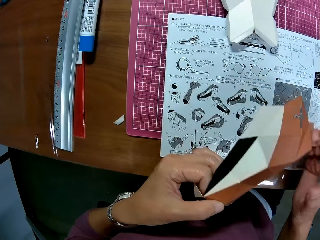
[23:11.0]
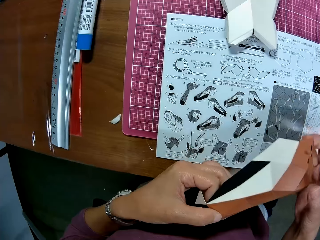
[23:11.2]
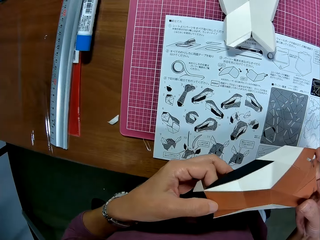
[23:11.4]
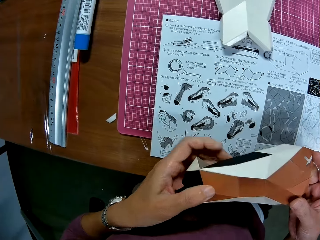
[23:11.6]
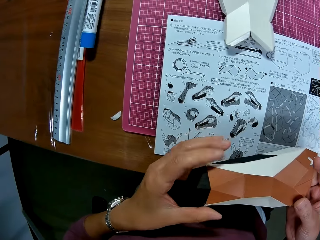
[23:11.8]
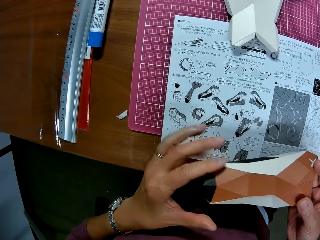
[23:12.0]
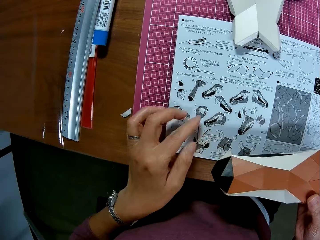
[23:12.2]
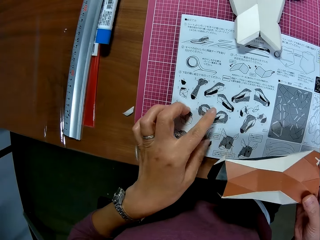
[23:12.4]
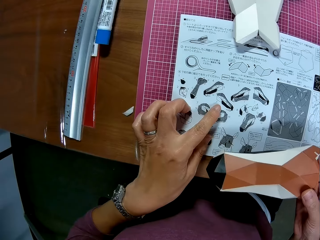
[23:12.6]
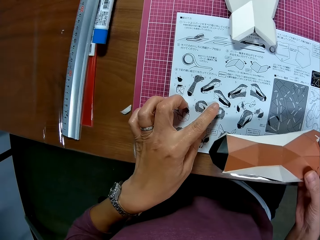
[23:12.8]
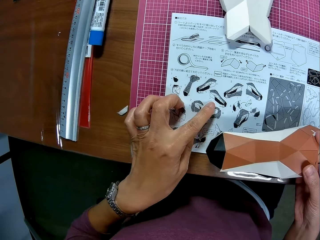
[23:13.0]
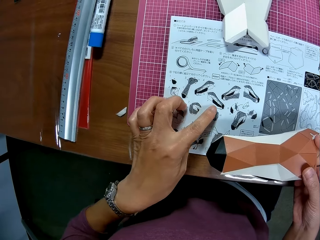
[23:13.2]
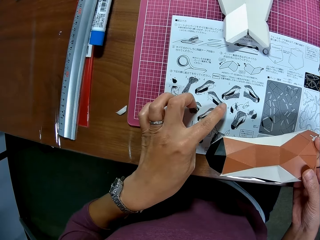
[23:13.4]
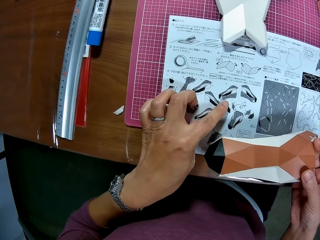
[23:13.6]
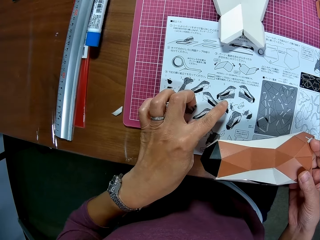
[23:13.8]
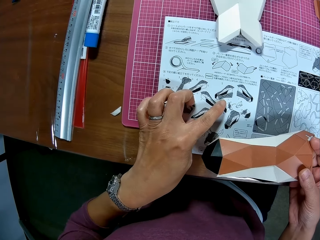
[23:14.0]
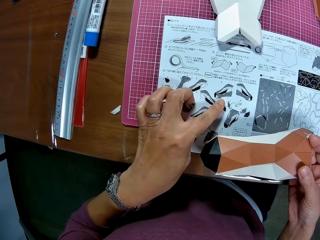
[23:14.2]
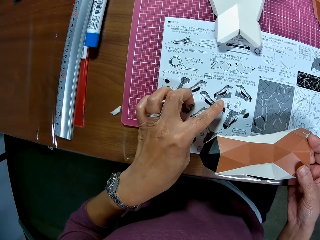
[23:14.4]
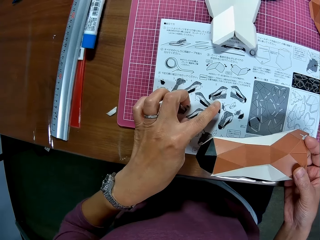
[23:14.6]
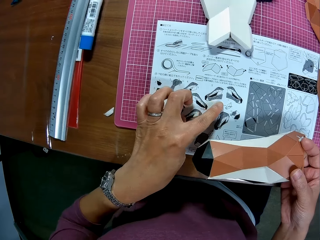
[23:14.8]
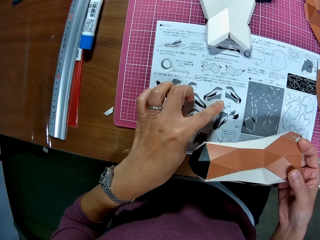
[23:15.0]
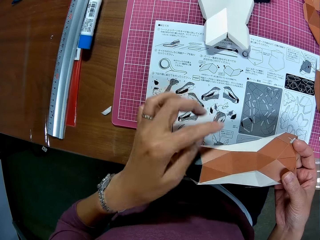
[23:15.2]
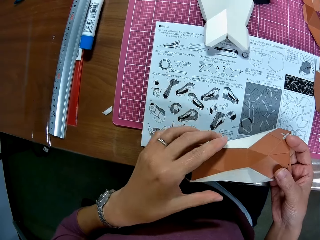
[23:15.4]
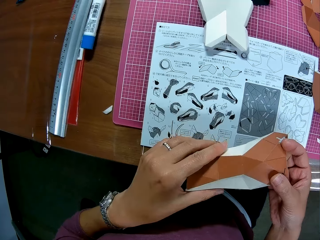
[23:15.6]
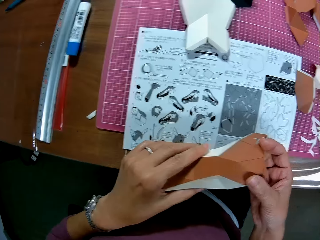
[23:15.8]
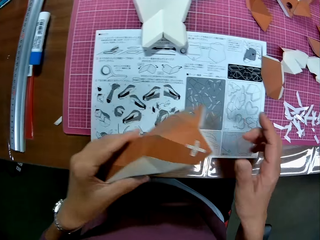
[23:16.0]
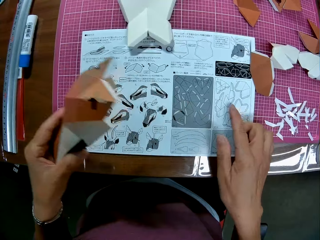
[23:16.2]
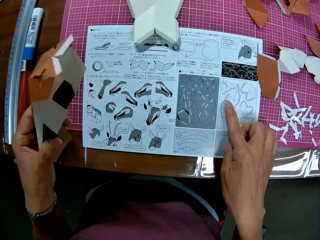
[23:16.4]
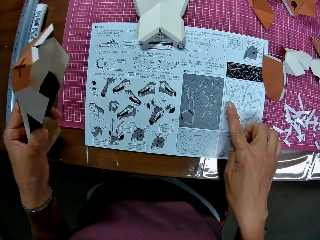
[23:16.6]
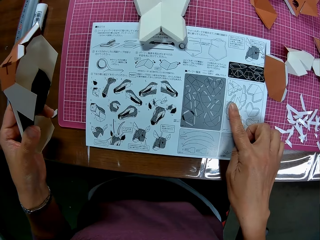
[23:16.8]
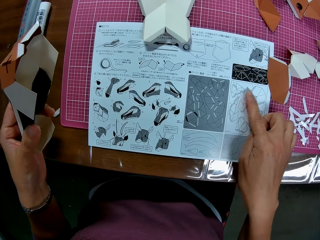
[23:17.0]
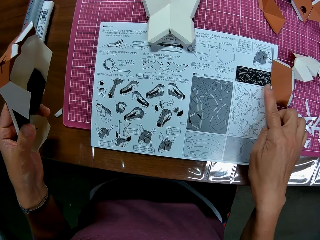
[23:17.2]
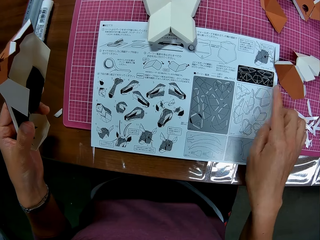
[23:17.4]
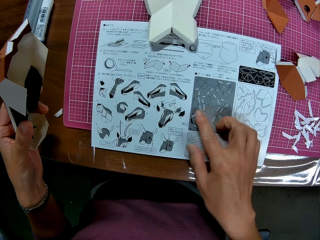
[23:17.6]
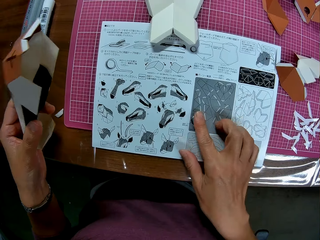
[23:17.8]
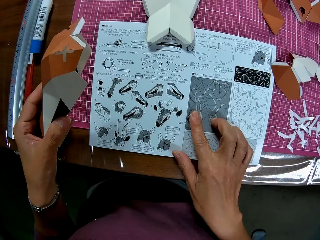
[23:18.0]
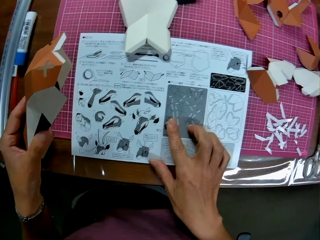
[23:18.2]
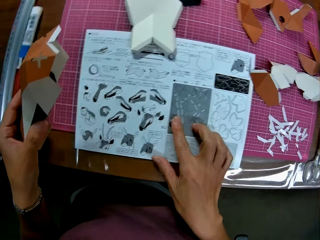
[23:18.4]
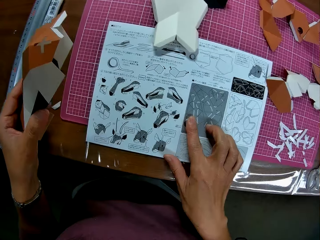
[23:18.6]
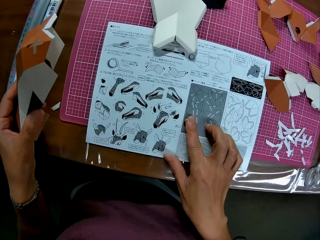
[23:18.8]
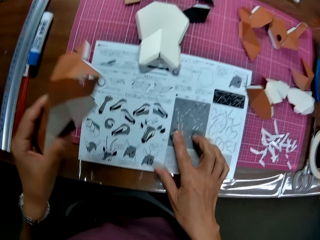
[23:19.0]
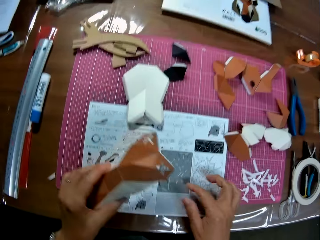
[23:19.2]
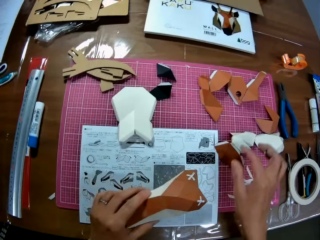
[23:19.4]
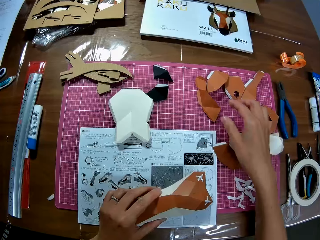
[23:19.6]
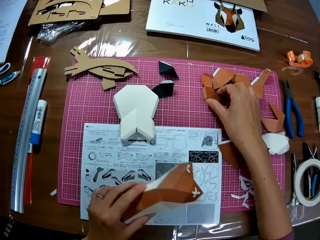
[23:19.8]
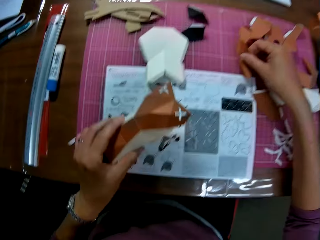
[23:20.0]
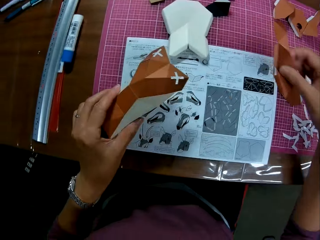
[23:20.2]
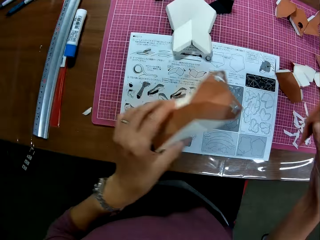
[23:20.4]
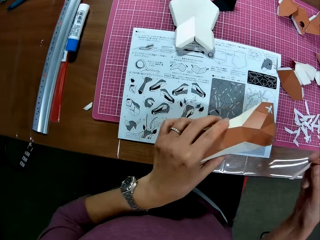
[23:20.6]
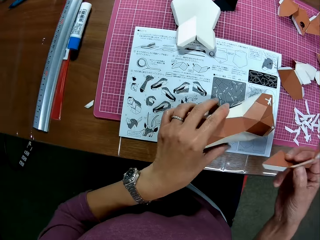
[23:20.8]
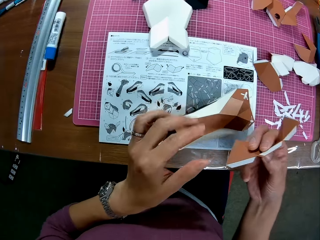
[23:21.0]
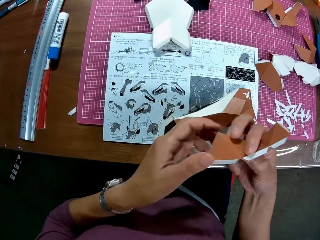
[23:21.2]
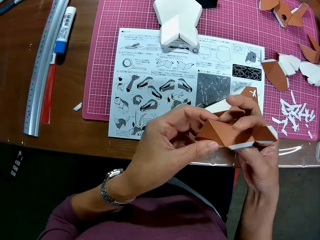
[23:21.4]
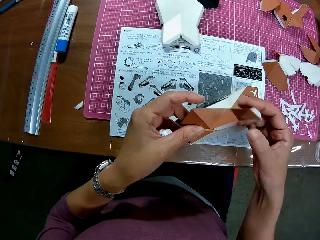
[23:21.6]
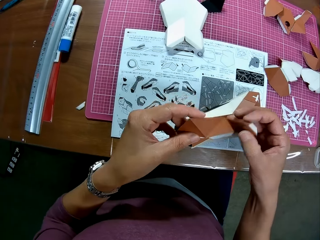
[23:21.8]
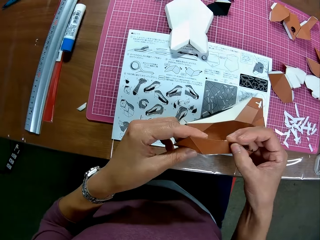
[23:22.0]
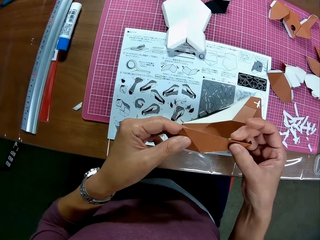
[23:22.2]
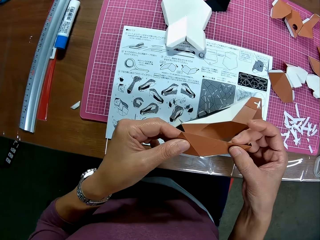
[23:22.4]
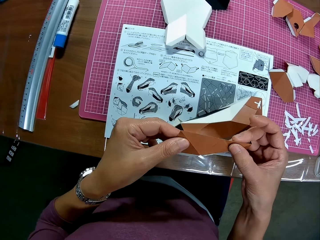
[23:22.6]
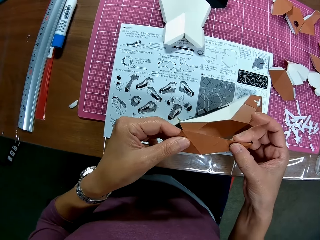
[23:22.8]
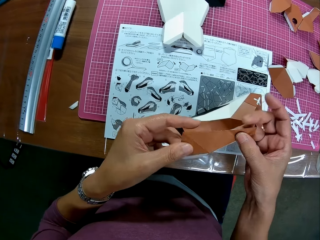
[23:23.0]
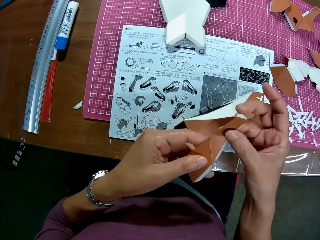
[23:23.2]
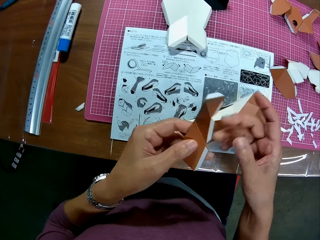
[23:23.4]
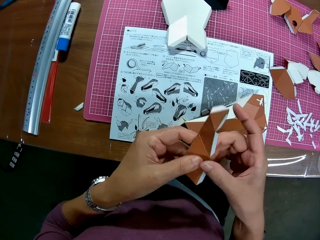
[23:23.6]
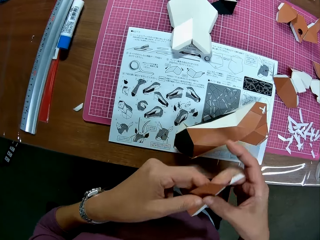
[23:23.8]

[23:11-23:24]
The camera wearer exchanges the craft model in his hands. He points at the book. He touches an instruction manual on a cutting mat on a table. He looks at the book. He passes the carved paper on his right hand to his left hand. He points at the book. He touches the instruction manual with his left hand. He looks at the book, points at the book, and looks at the book. He picks up other carved papers or a craft paper on the table. He drops the carved papers on the instruction manual. He passes the carved paper on his right hand to his left hand. He checks the craft paper.

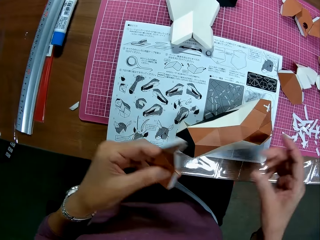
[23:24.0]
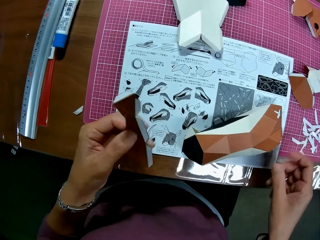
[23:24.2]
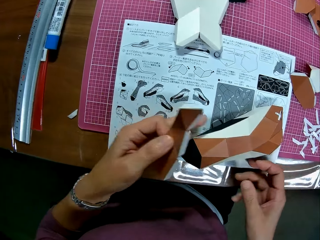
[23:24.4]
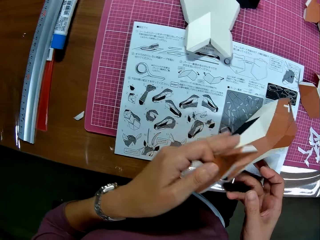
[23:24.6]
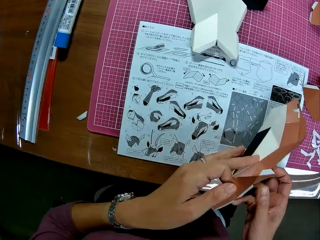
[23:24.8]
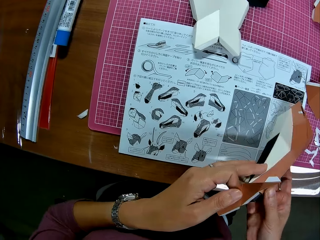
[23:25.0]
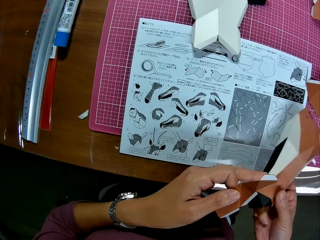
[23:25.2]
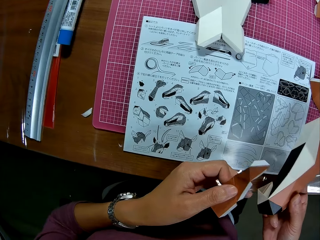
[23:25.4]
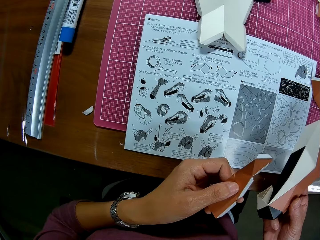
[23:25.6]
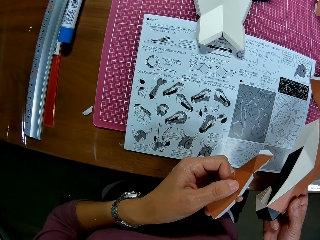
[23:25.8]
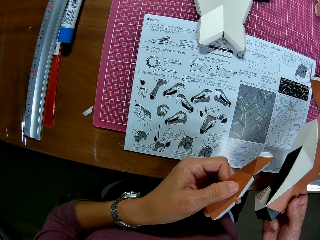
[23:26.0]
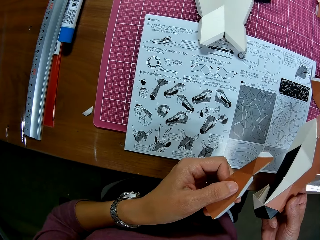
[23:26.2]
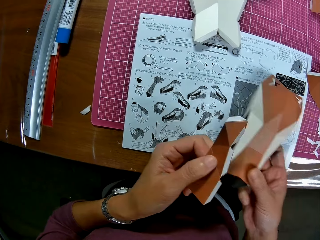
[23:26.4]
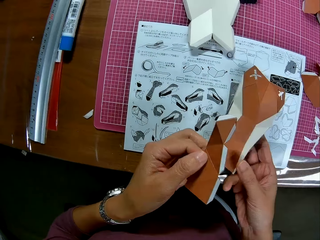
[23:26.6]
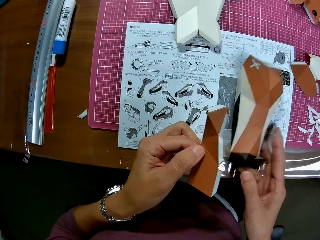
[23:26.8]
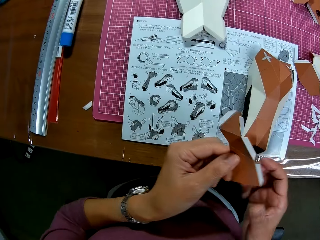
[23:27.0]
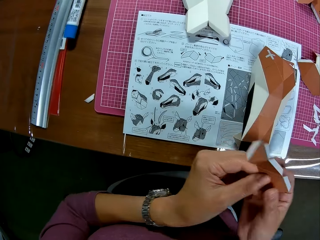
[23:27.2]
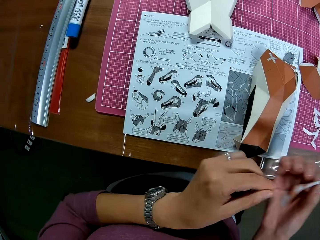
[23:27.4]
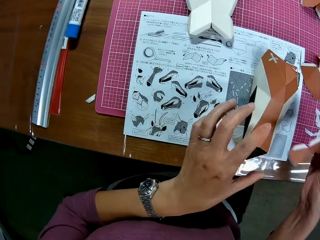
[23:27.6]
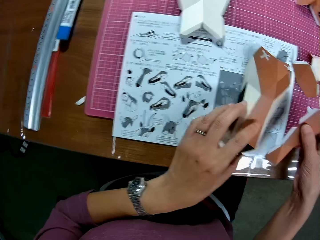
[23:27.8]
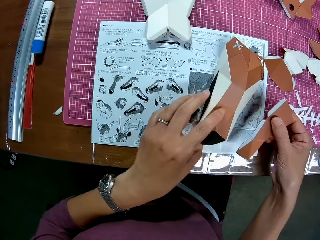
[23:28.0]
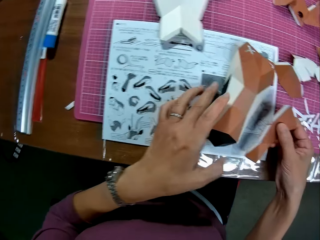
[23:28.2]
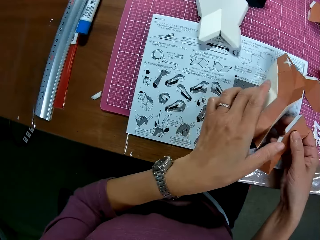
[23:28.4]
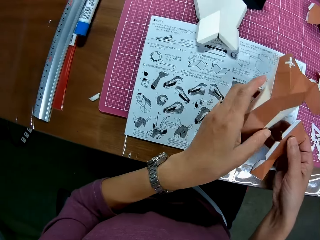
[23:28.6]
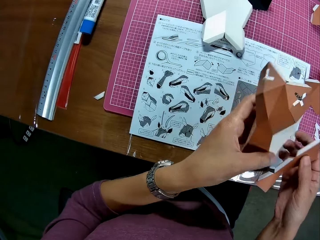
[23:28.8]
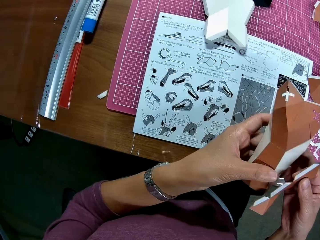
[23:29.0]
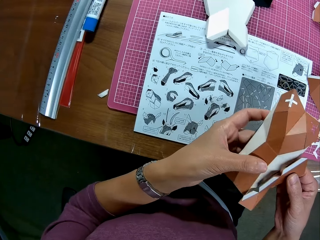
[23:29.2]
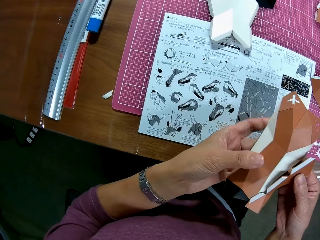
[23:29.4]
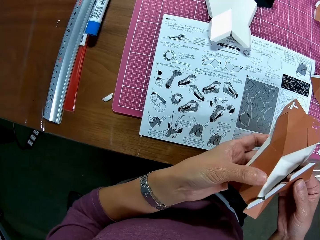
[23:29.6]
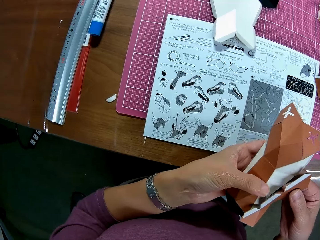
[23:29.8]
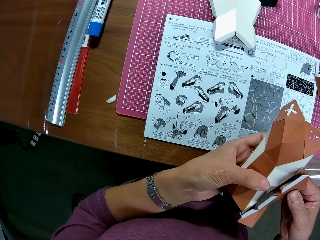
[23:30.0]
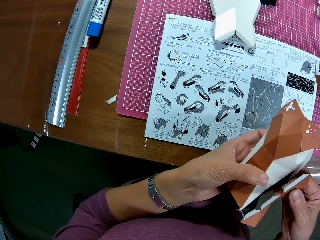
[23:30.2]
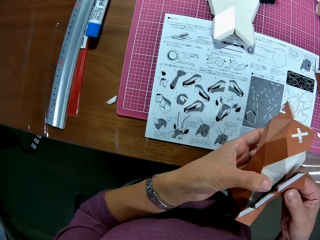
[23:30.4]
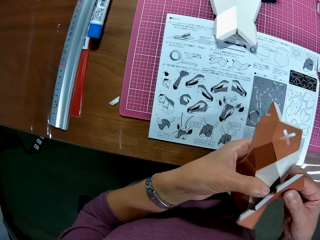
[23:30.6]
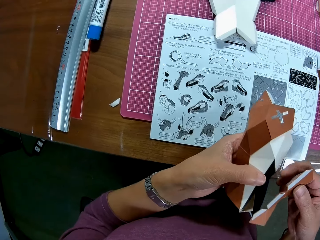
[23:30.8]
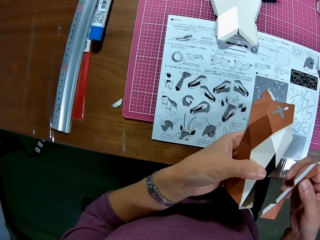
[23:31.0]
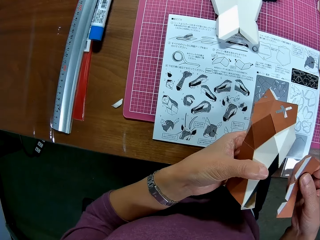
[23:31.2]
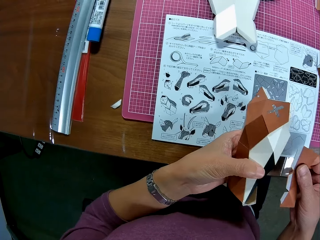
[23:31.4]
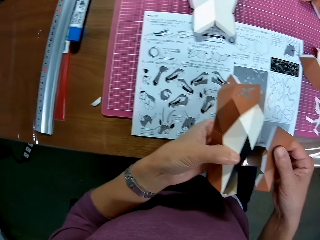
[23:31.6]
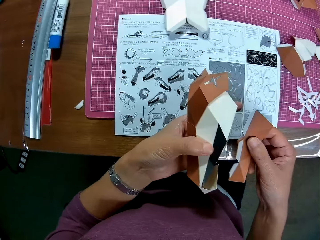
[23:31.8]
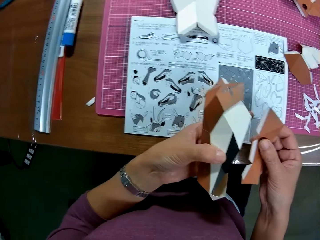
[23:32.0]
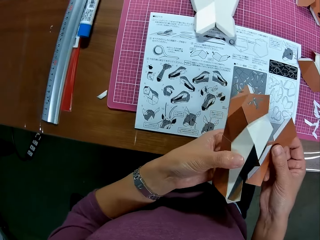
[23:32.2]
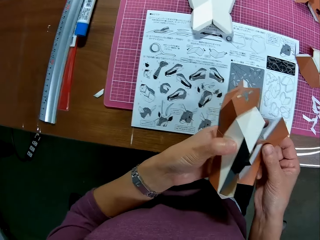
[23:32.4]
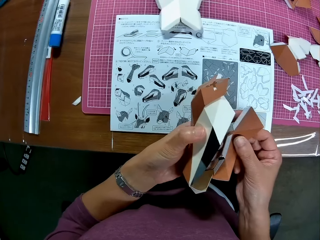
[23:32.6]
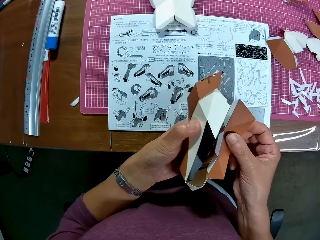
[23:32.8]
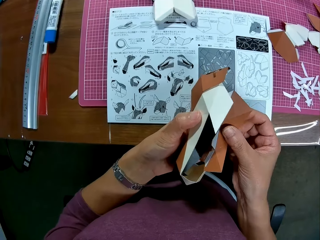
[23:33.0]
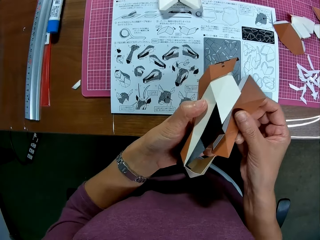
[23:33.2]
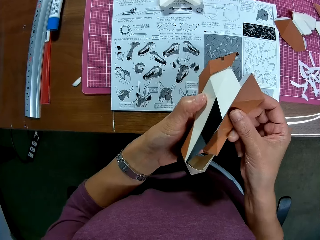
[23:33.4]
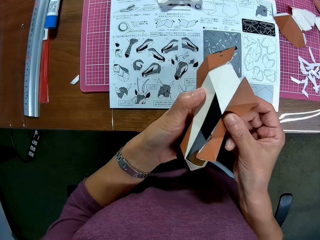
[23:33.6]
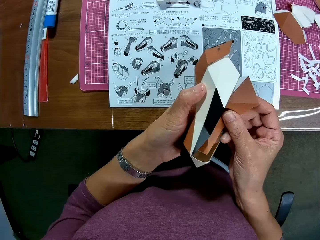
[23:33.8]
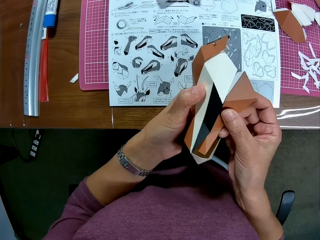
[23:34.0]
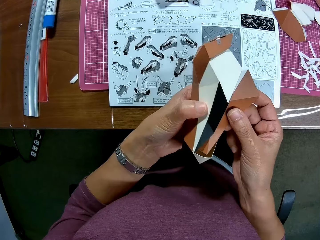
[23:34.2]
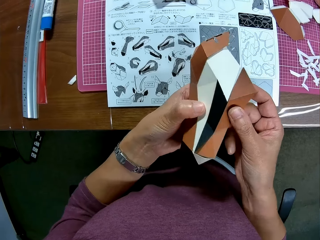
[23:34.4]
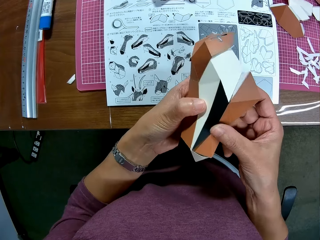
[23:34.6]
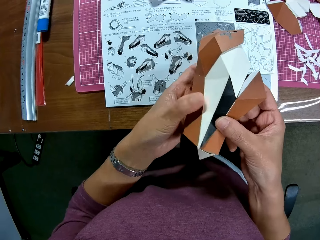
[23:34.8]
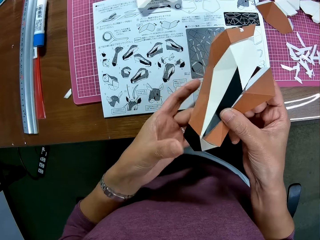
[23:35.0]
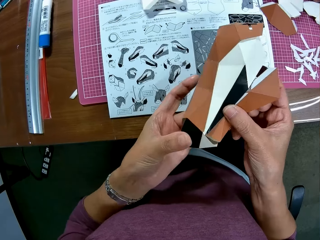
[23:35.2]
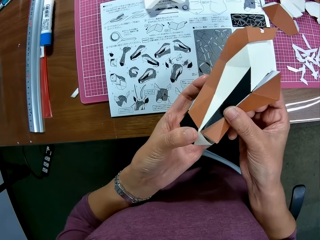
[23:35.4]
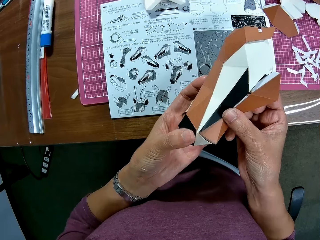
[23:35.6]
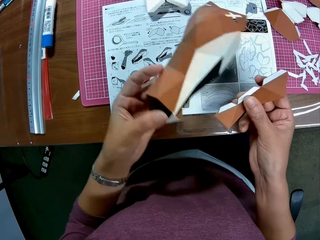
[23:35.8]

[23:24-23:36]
The camera wearer moves the craft model. He picks up the other carved paper from the table. He looks at the book. He drops the other carved paper on the table. He passes the carved paper on his left hand to his right hand. He holds the craft paper. He picks up the other carved paper with his left hand from the table. He looks at the book. He places the craft paper on the craft model. He attaches the carved papers together.
